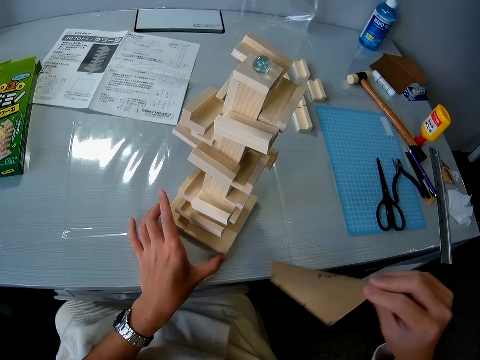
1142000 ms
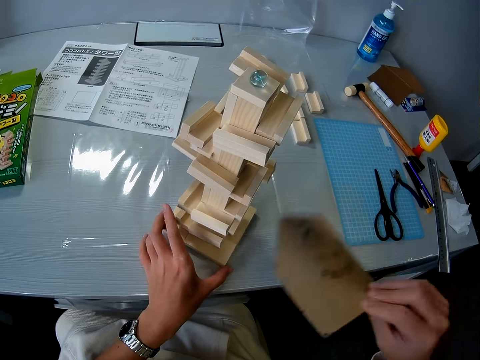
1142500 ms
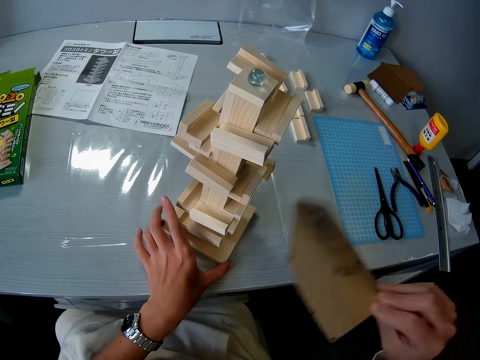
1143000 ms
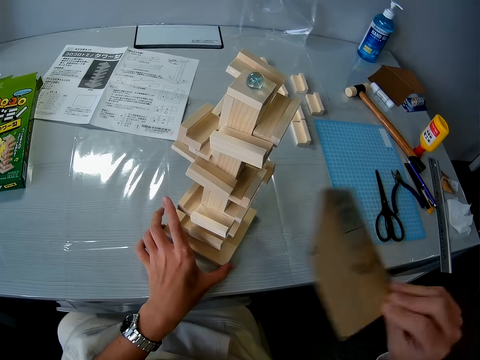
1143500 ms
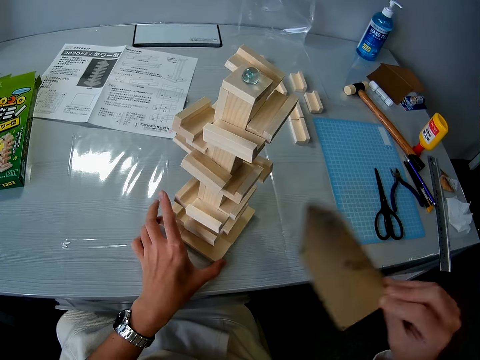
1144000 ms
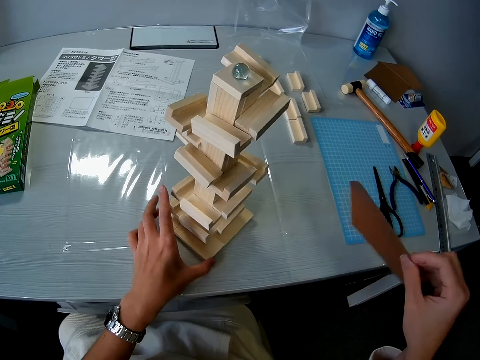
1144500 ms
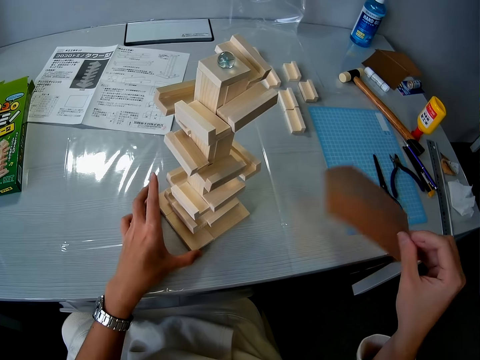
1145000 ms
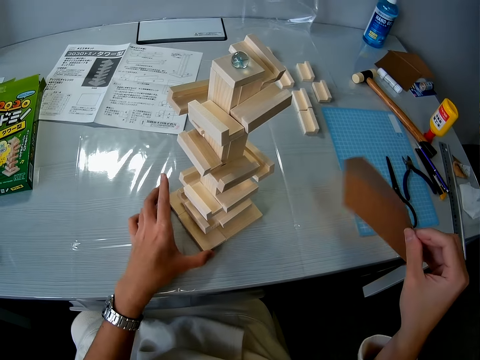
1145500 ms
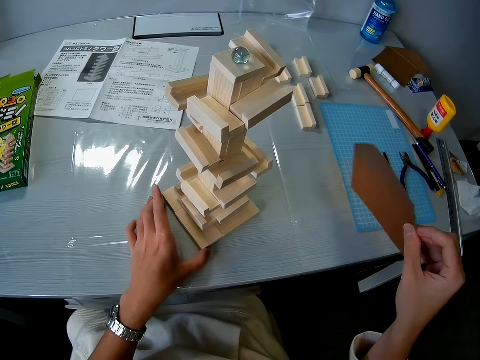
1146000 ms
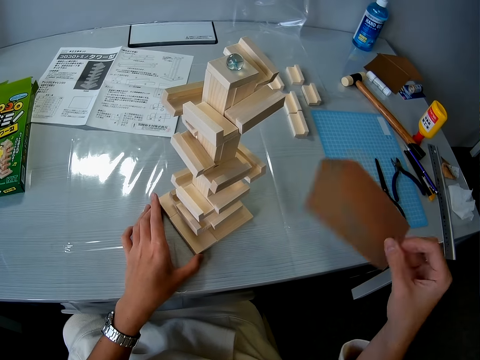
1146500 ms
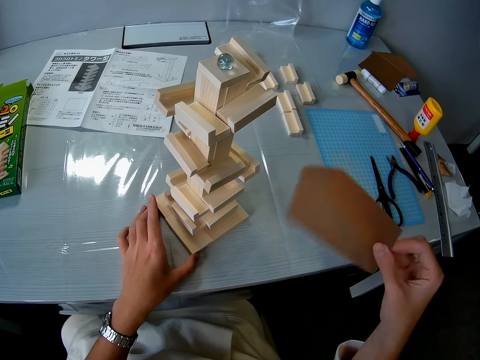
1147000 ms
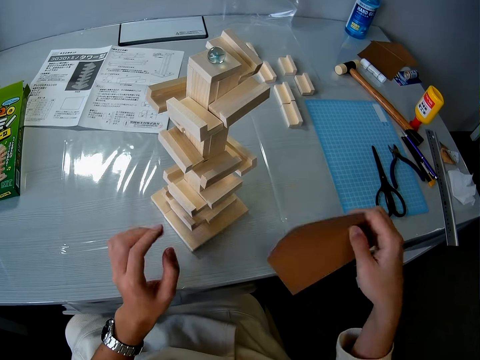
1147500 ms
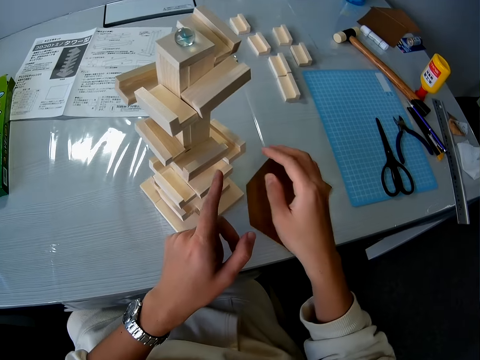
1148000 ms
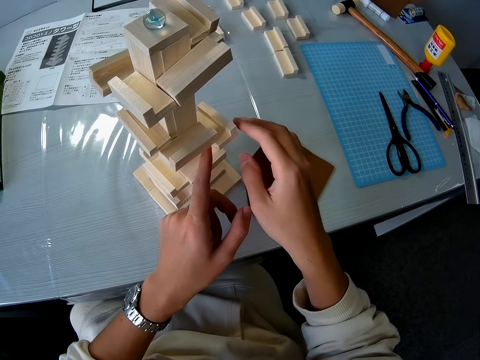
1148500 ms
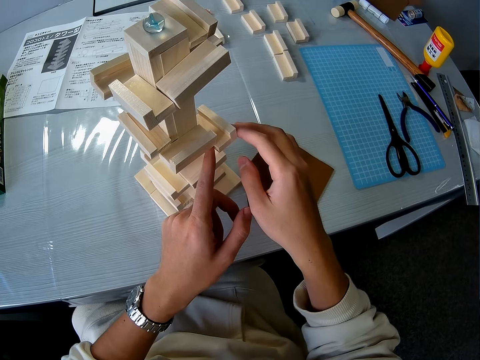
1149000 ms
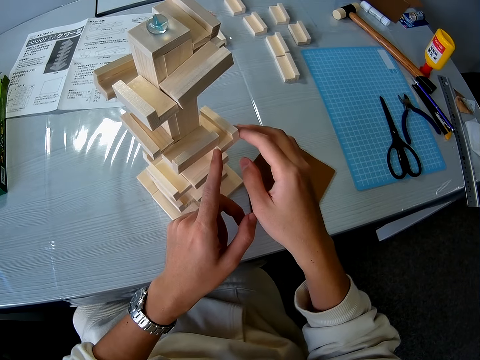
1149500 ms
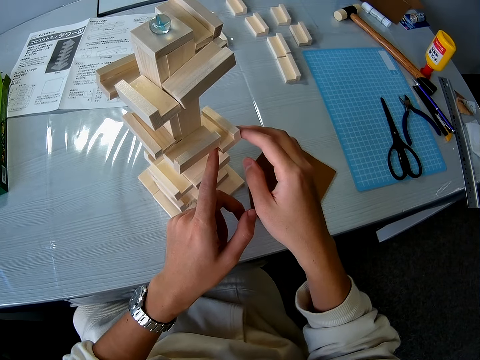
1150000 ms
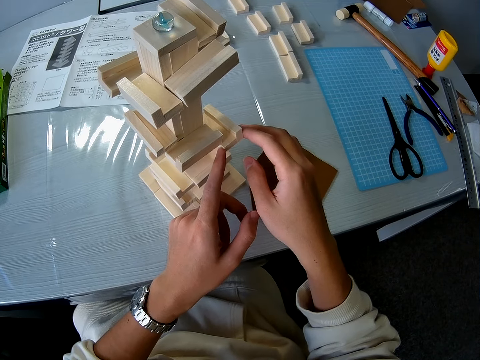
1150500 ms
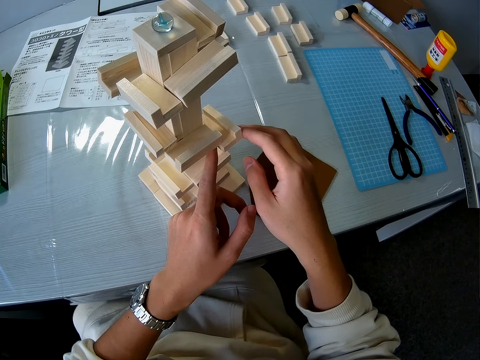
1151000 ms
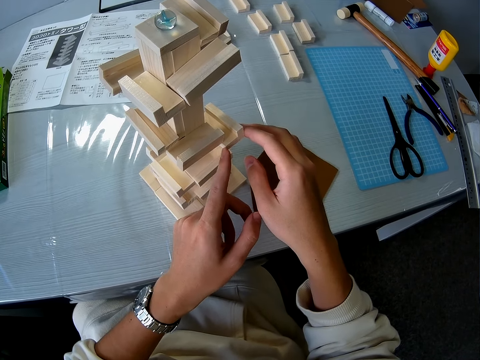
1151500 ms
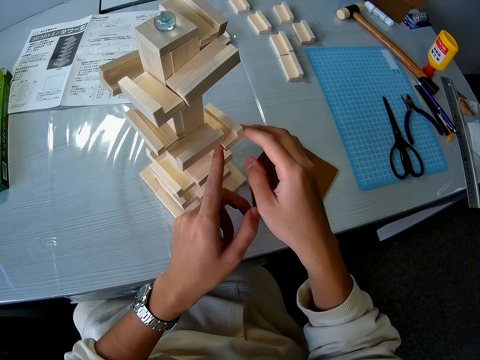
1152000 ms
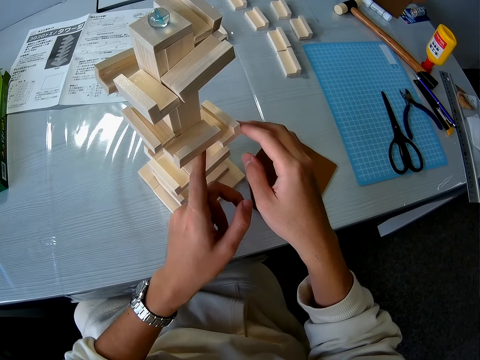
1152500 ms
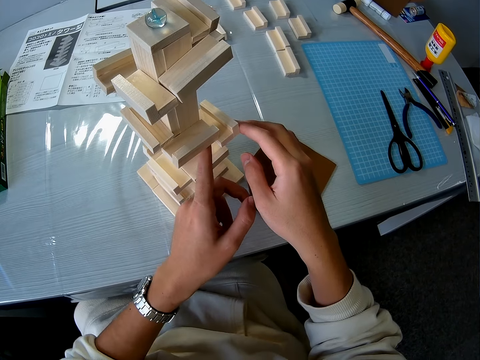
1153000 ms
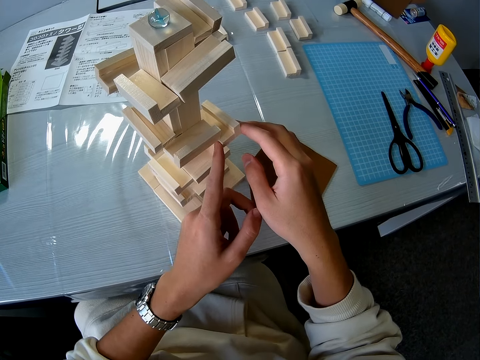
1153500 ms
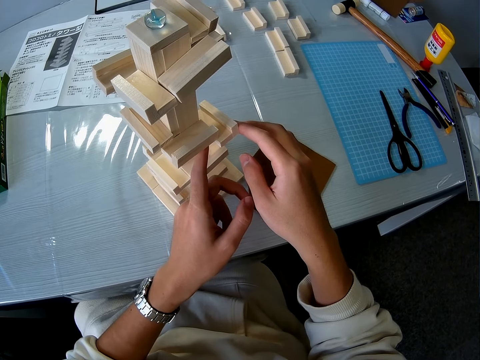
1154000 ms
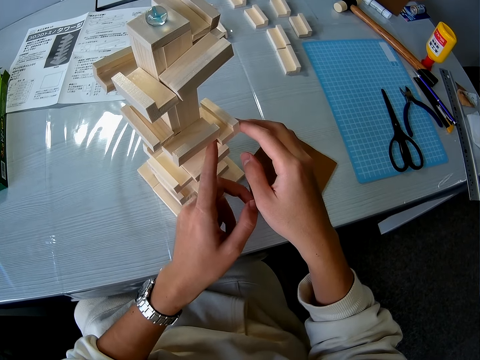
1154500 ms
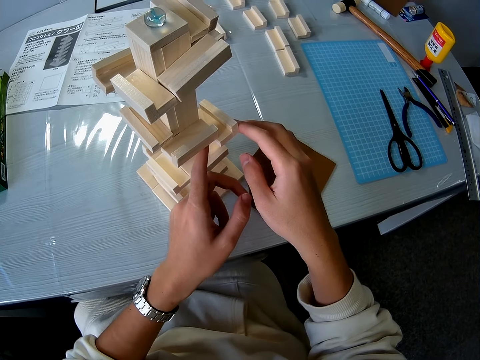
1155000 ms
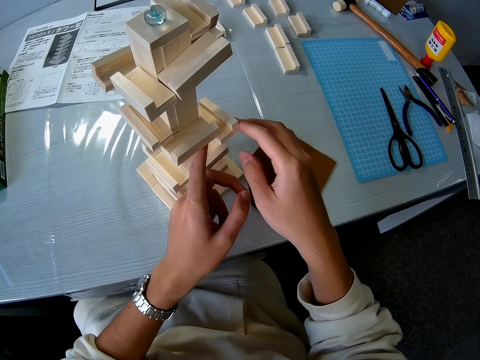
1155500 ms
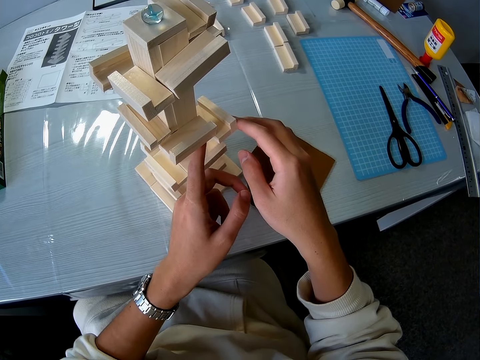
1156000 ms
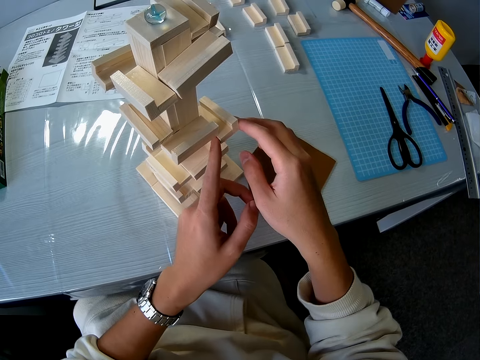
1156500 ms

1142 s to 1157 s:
The camera wearer turns the wooden model on the table with her left hand. She steadily touches the wooden craft. She spreads the glue on the wooden model with her left finger.

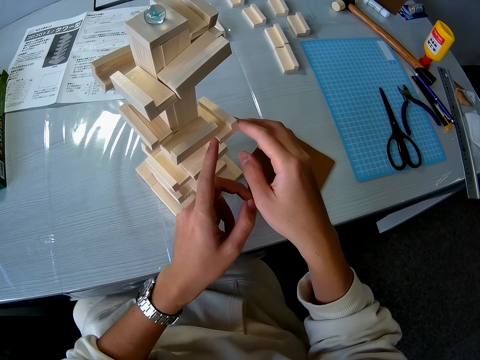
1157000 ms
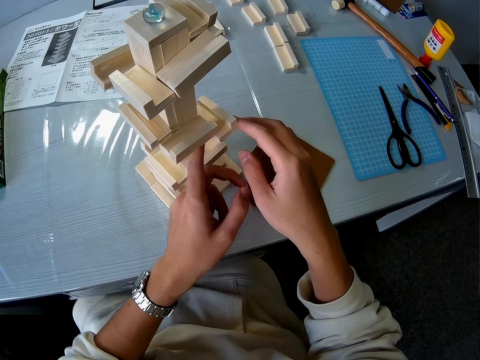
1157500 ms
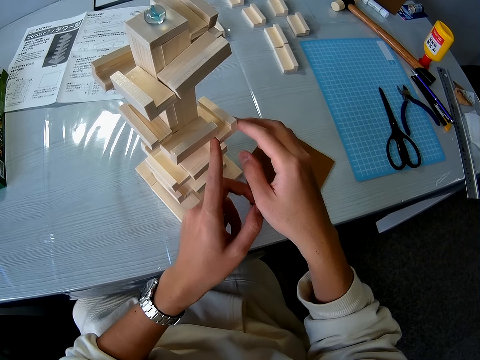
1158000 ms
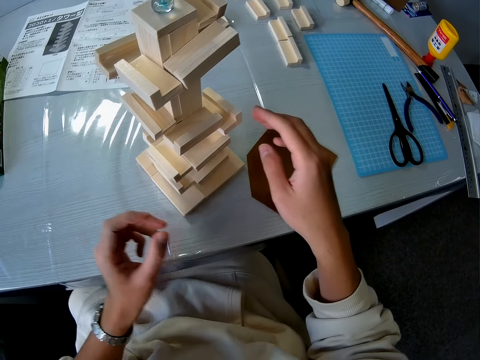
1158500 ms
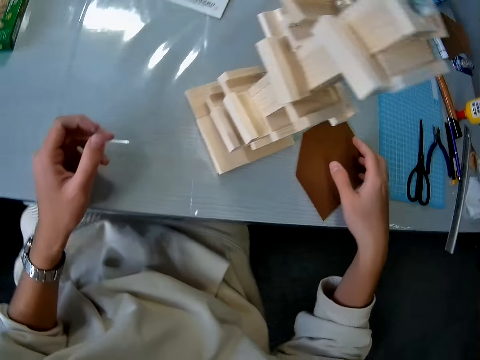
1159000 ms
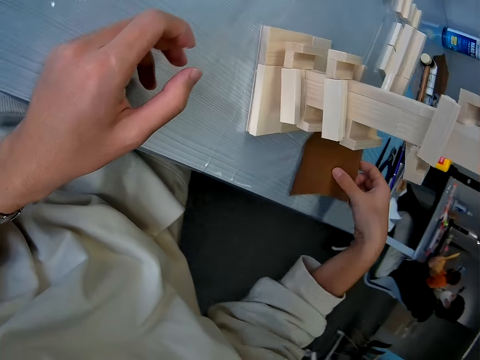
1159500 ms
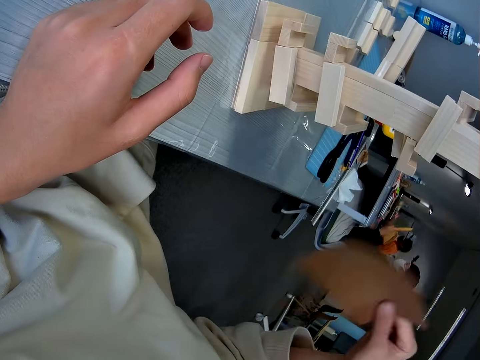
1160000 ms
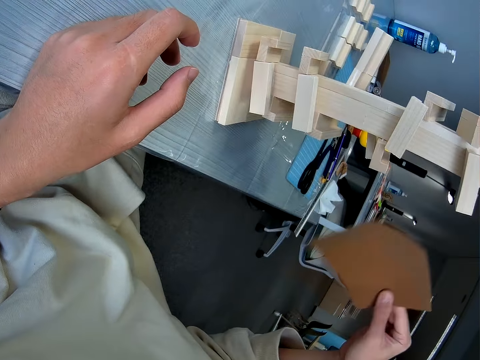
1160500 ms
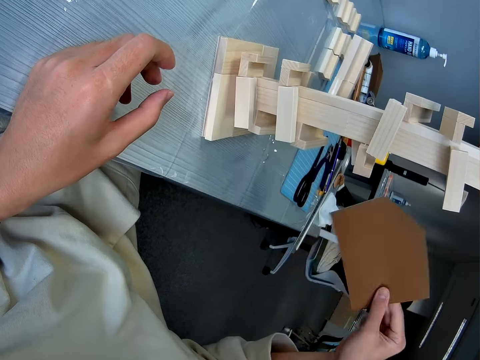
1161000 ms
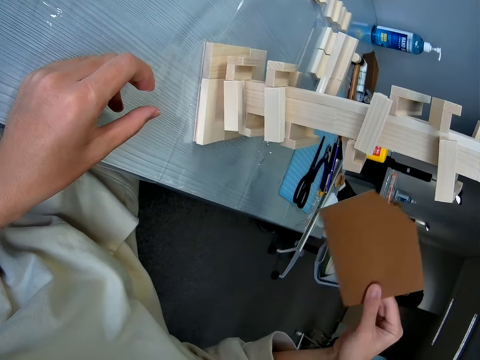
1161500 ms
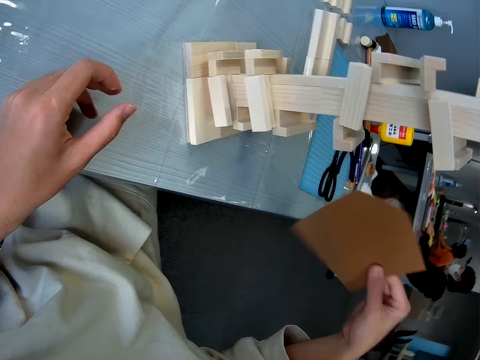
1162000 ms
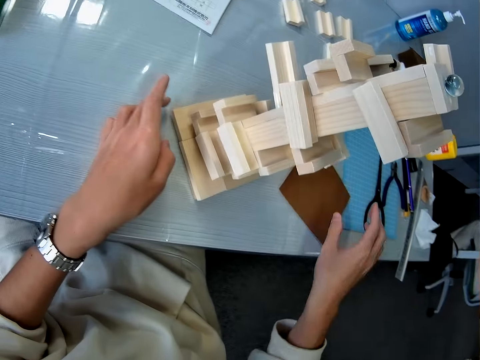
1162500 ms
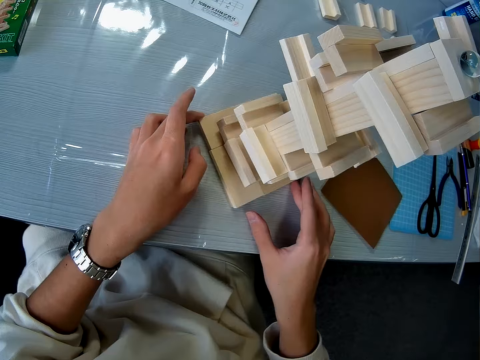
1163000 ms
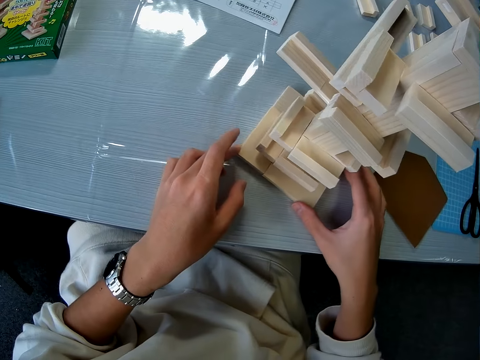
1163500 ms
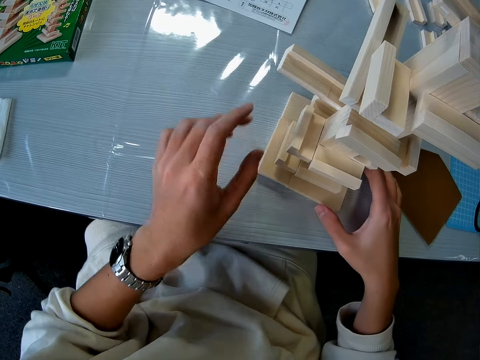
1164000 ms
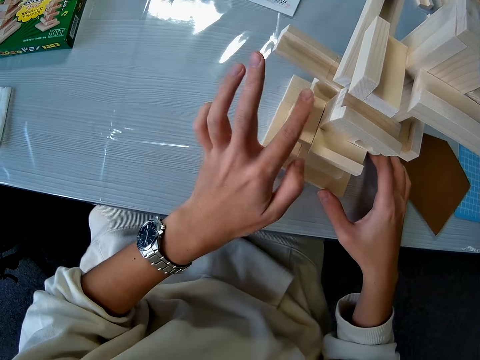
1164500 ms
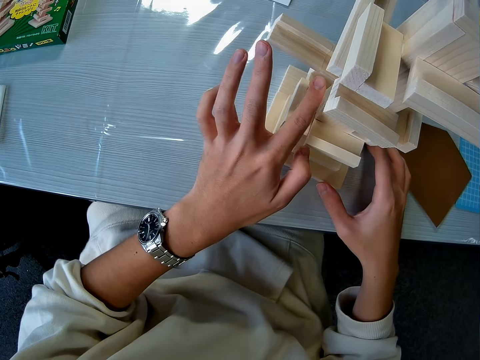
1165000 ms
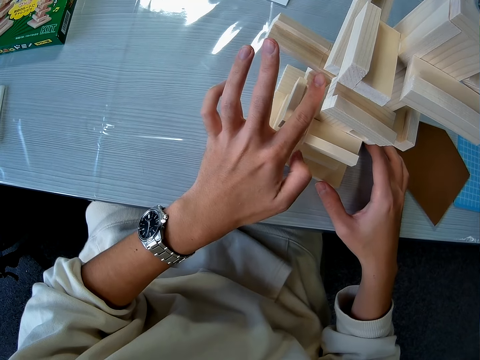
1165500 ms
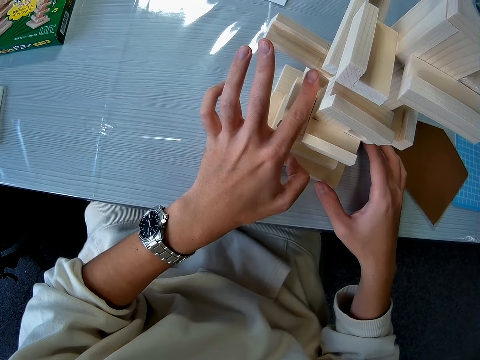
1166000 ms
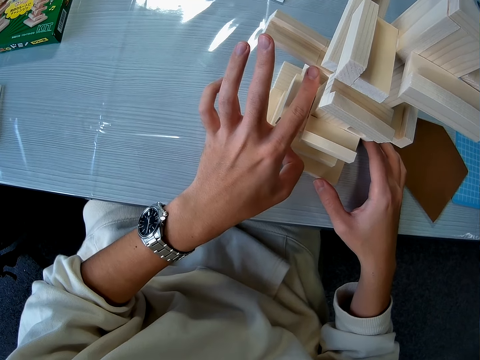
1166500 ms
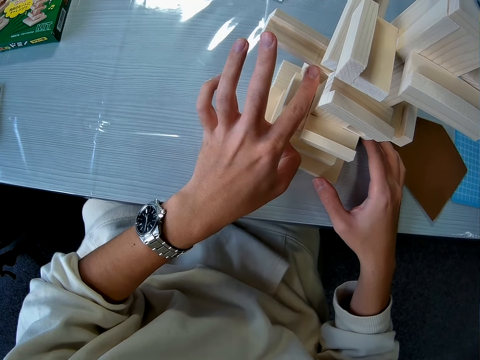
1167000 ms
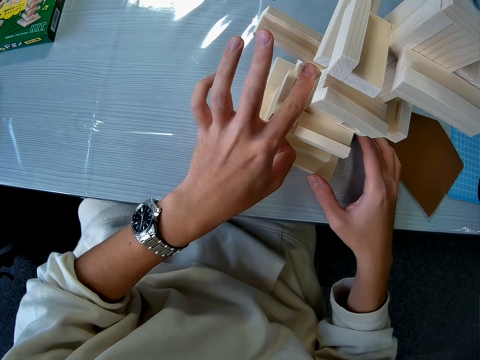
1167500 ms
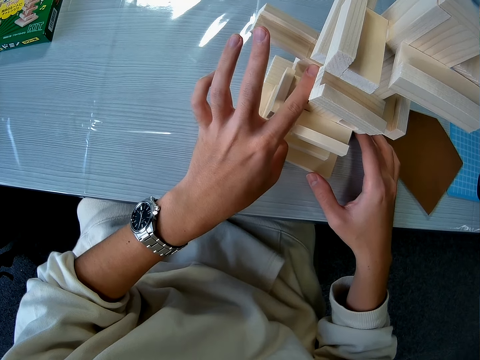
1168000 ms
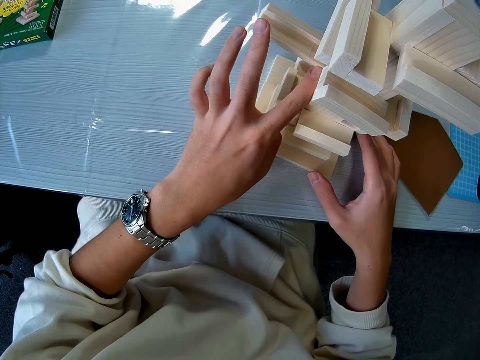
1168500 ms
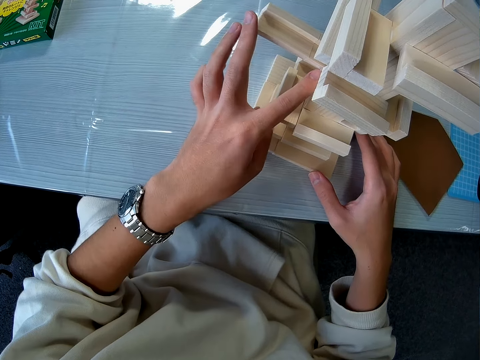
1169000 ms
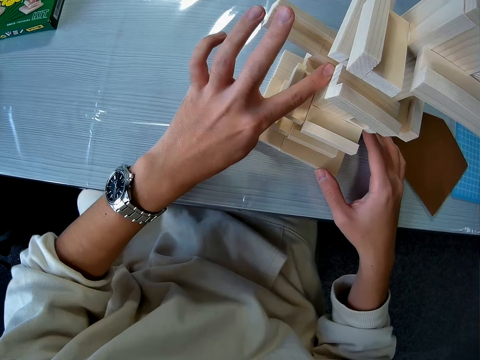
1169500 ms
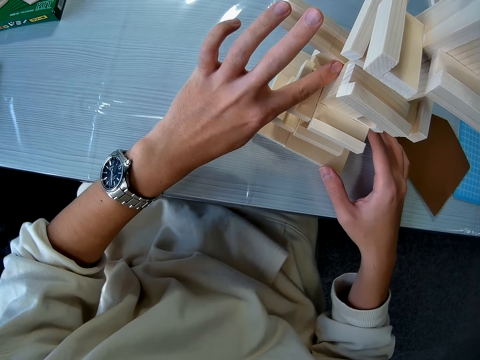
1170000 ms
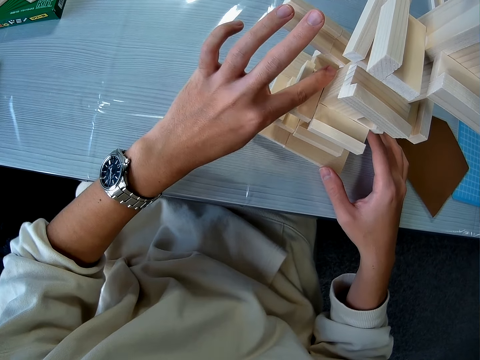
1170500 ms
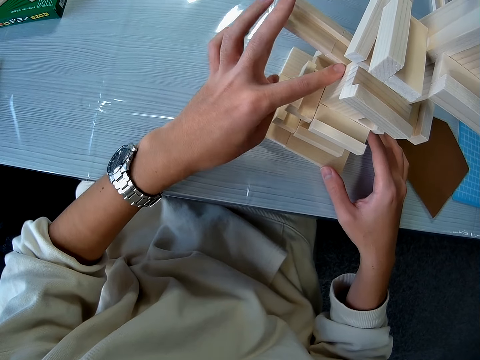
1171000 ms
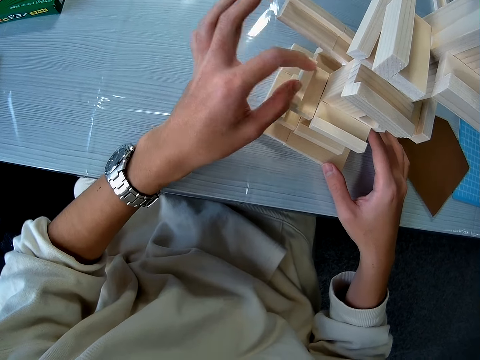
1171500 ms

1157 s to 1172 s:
The camera wearer picks up the brown paper from the table with her right hand. She blows the wooden model with the brown paper in her right hand. She drops the brown paper on the table. She turns the wooden model on the table with her left hand. She spreads the glue on the wooden model with her left finger. She touches the wooden craft.
